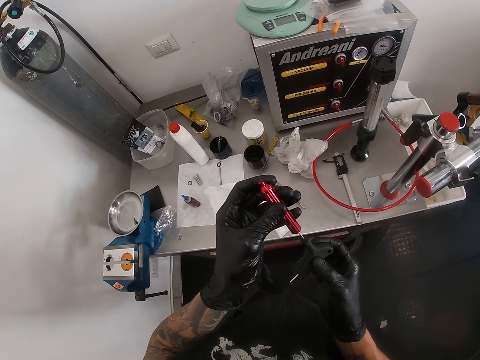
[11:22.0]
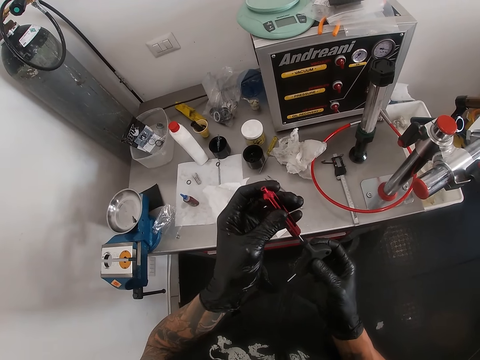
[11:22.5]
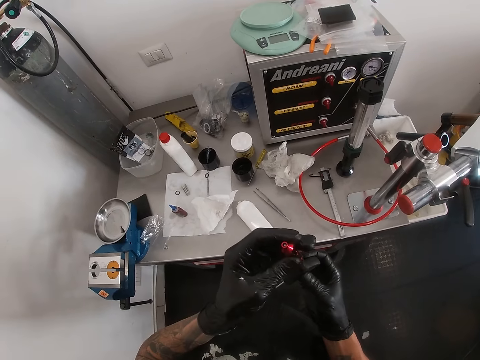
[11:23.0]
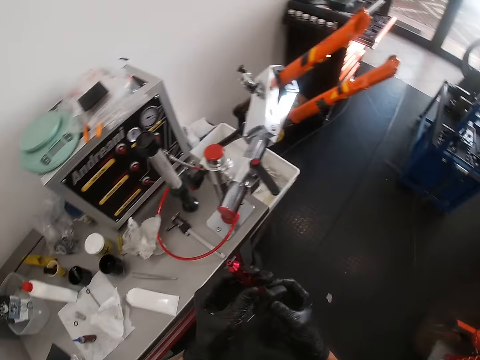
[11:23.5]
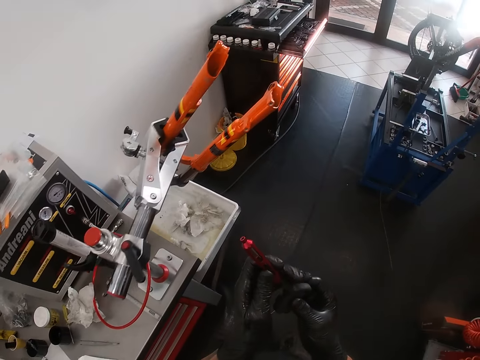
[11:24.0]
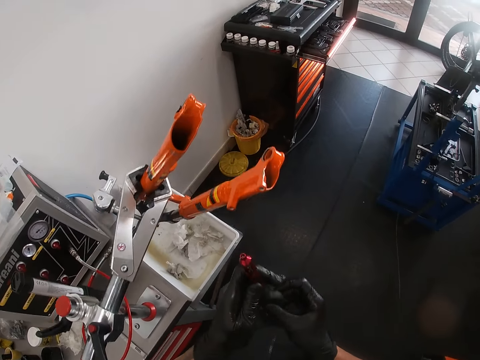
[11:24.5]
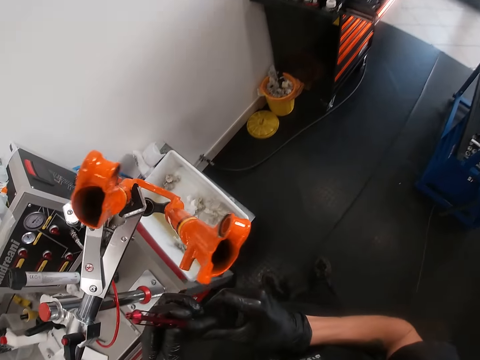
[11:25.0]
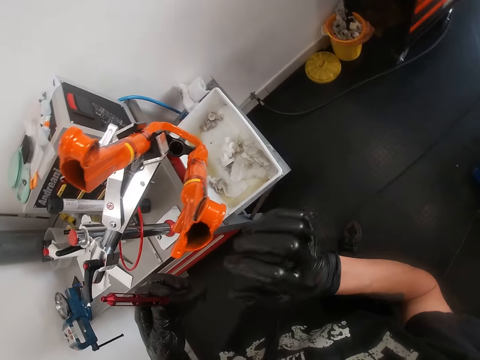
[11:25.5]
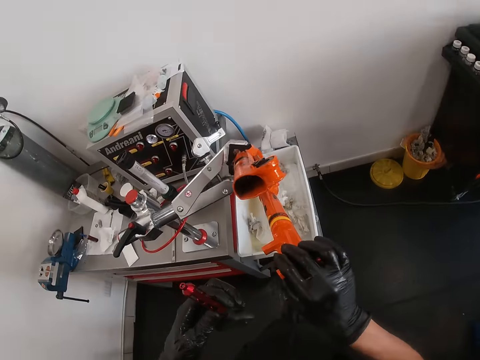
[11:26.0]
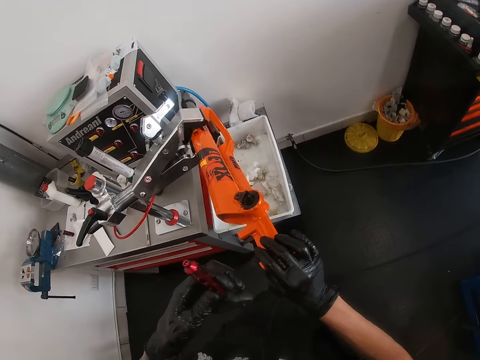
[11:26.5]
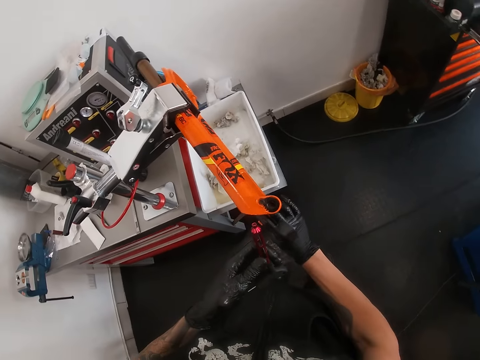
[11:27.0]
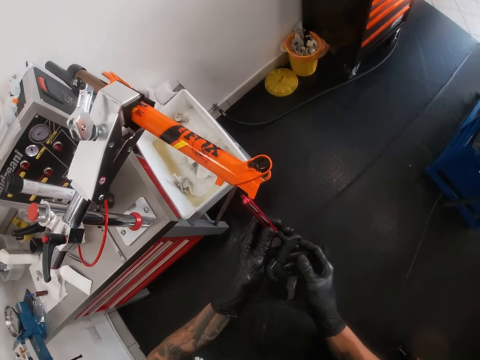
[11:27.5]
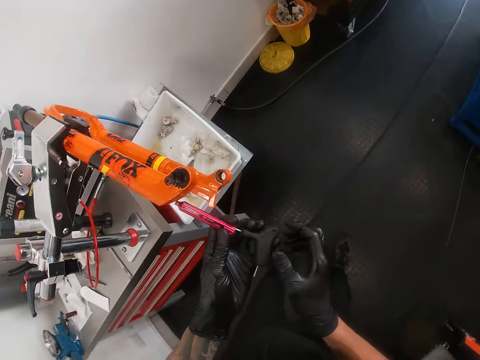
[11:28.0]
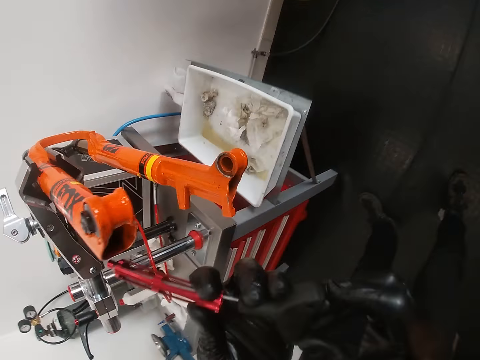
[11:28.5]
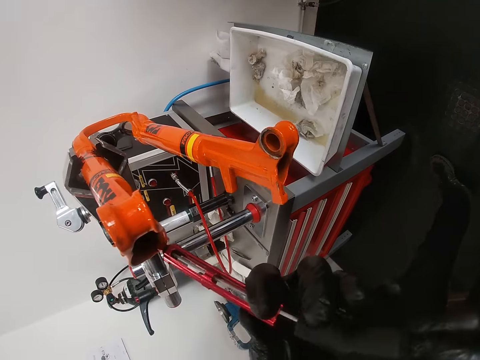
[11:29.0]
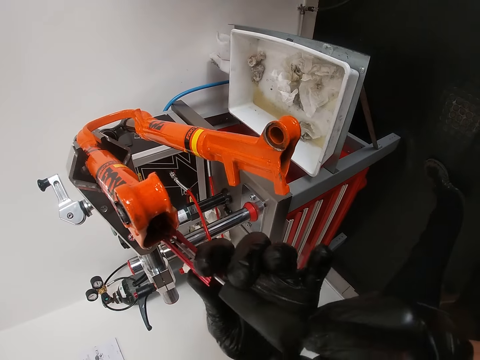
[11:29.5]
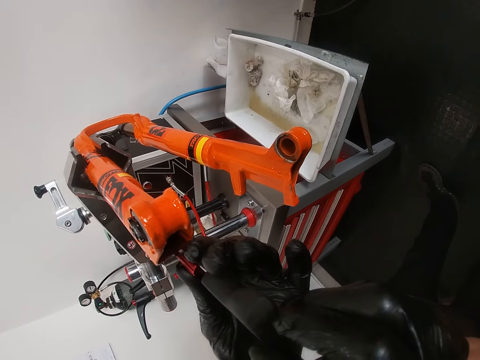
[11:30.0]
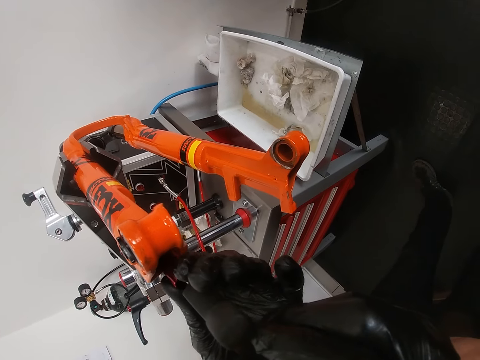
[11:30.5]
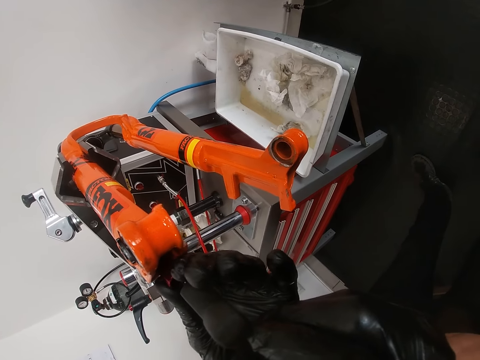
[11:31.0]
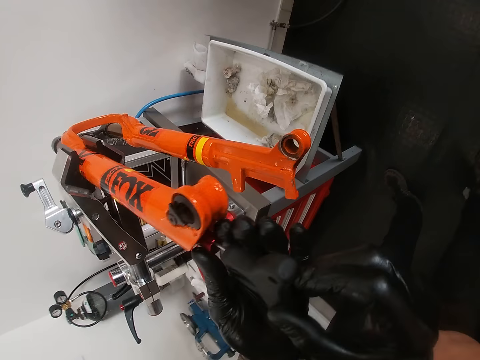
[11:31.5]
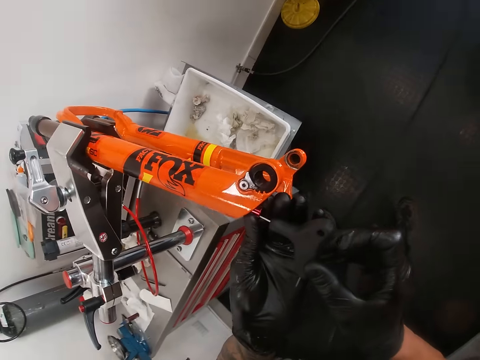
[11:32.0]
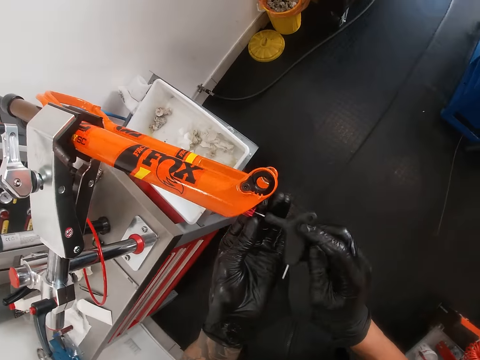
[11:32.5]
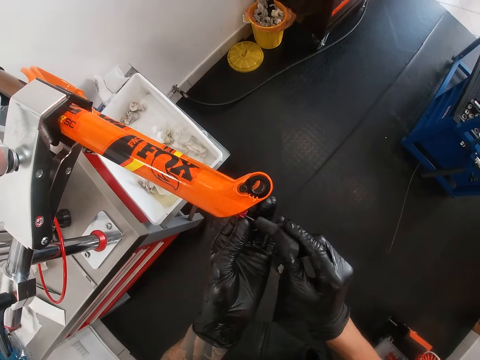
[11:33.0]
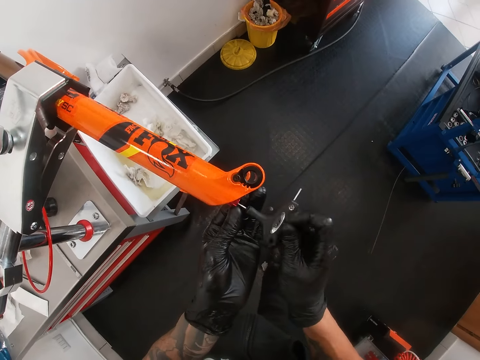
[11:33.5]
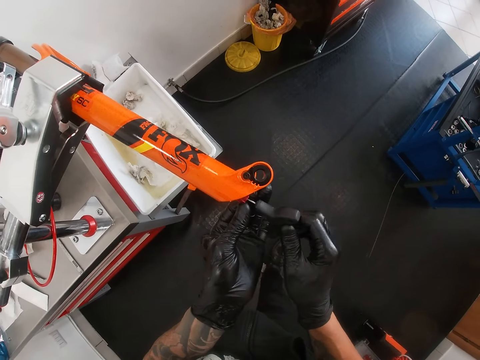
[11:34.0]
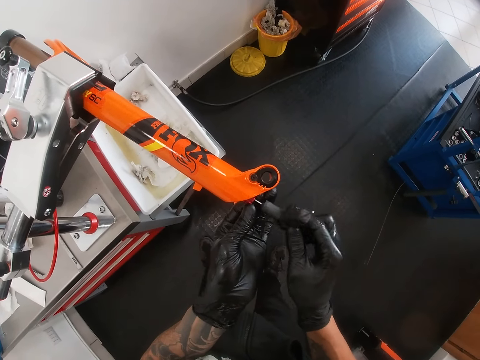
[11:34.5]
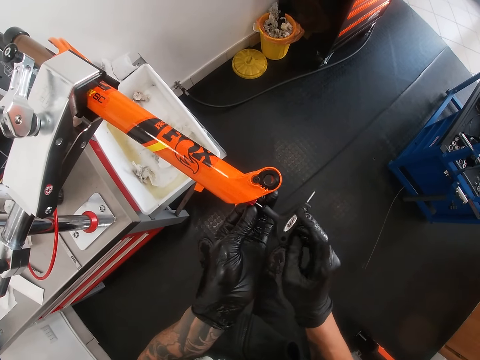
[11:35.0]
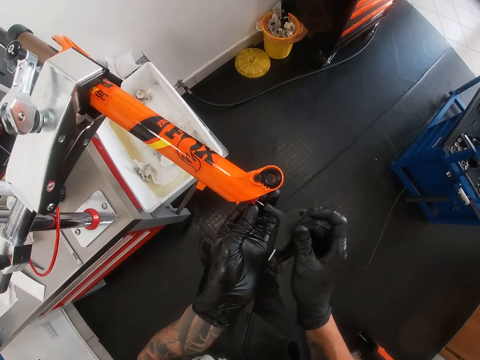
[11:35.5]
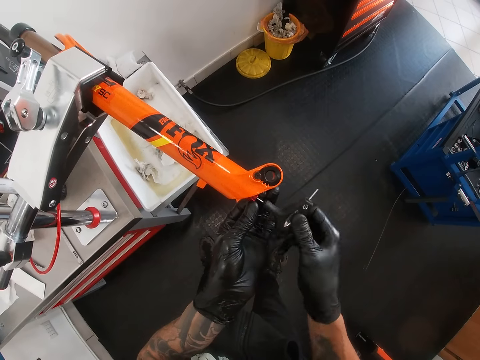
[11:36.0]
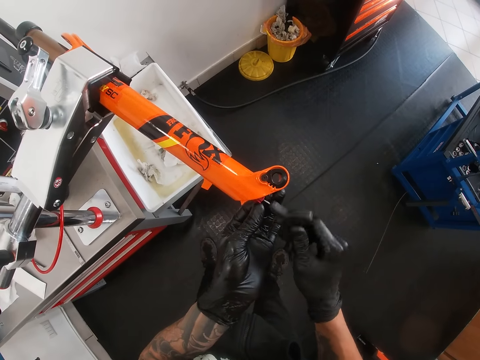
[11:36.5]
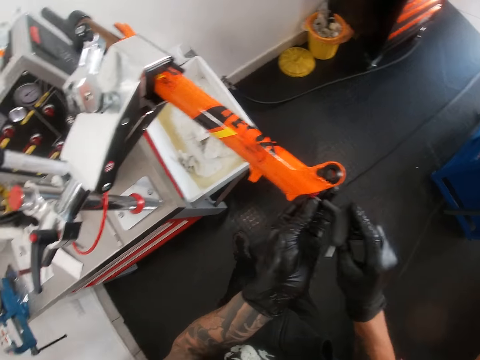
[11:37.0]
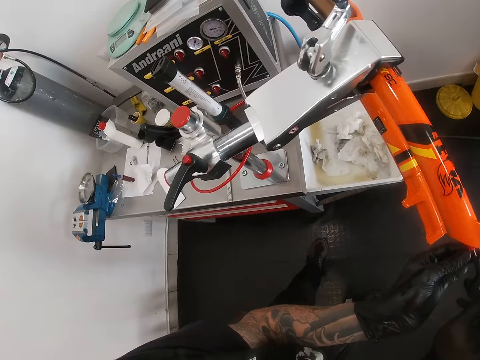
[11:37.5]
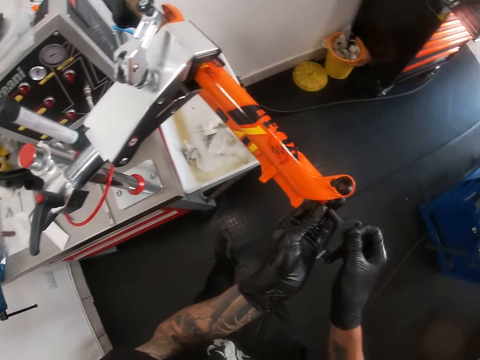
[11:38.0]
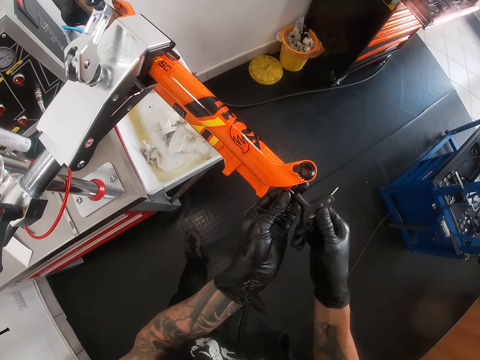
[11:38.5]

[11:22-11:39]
The camera wearer moves the suspension fork with his right hand. He holds the stand. He inserts the air chamber into the suspension fork with both hands. He tightens the bolt in the air chamber with the allen key in both hands. He puts something inside the stand.

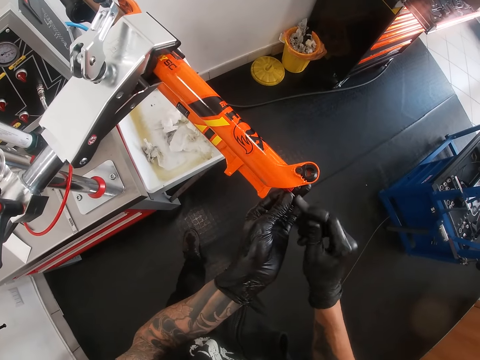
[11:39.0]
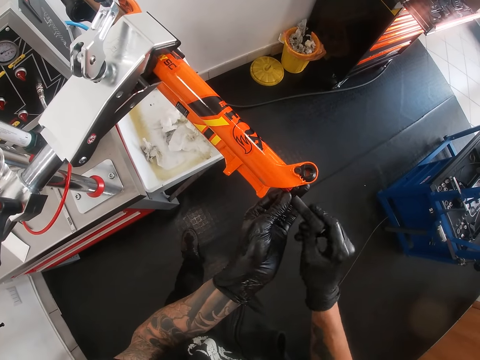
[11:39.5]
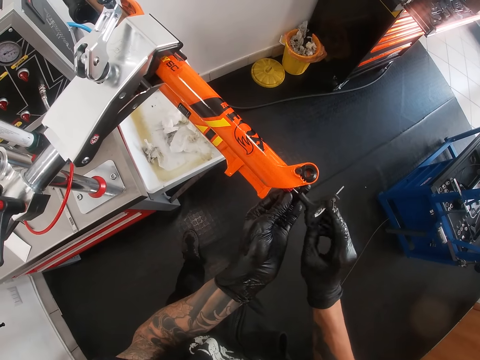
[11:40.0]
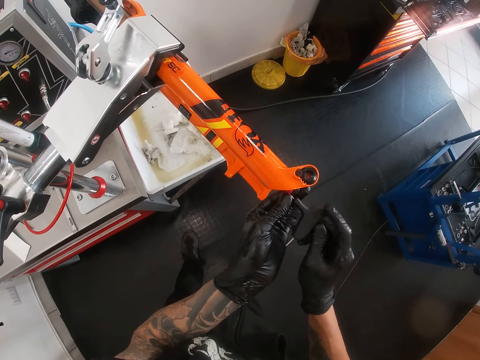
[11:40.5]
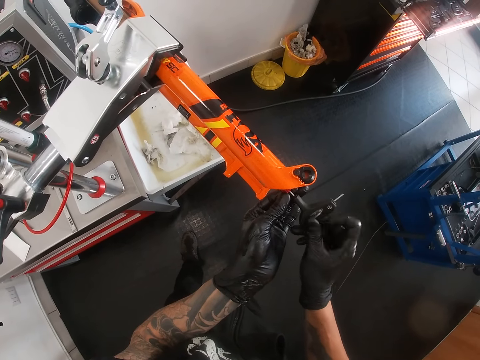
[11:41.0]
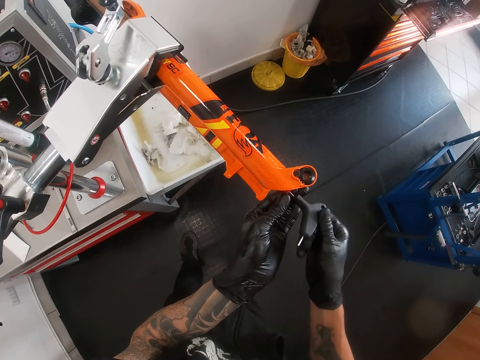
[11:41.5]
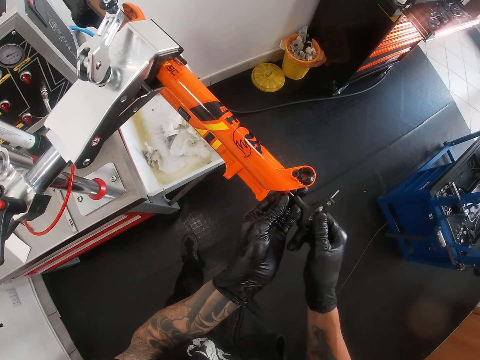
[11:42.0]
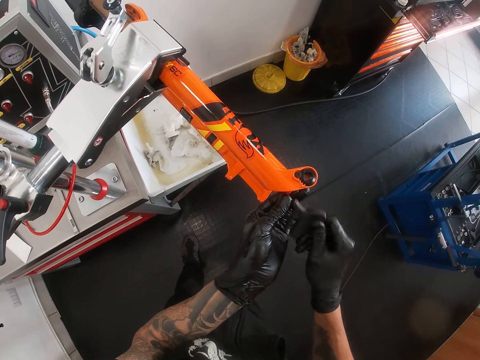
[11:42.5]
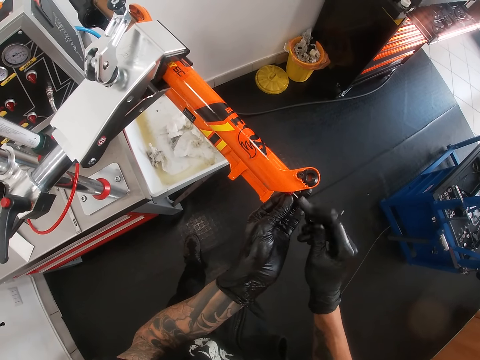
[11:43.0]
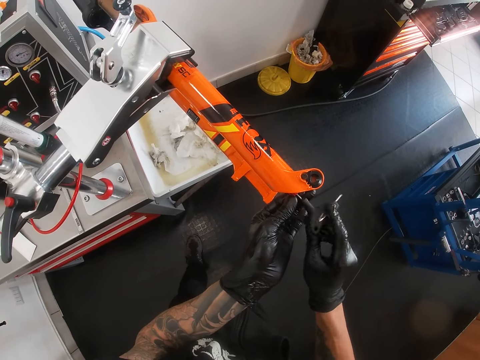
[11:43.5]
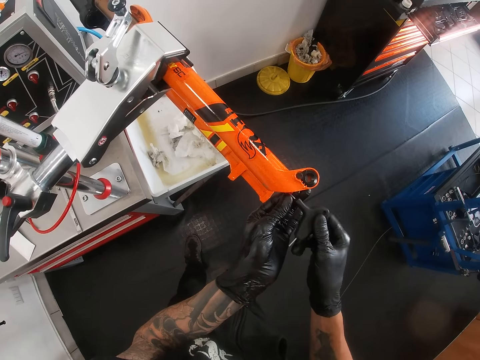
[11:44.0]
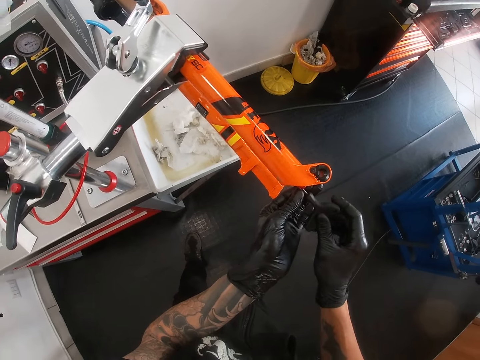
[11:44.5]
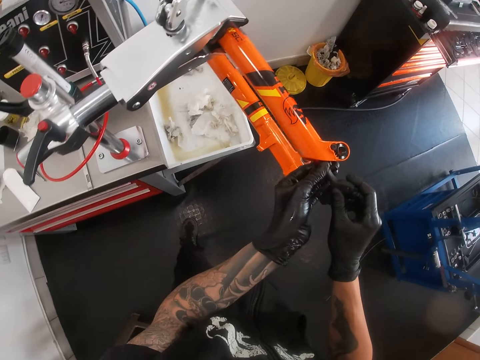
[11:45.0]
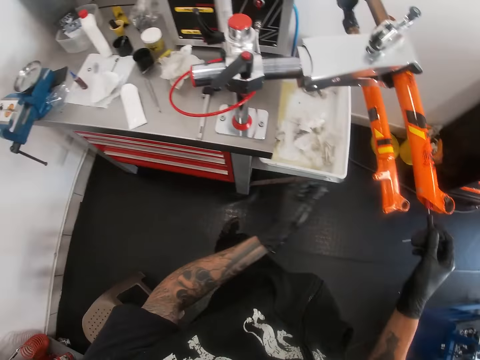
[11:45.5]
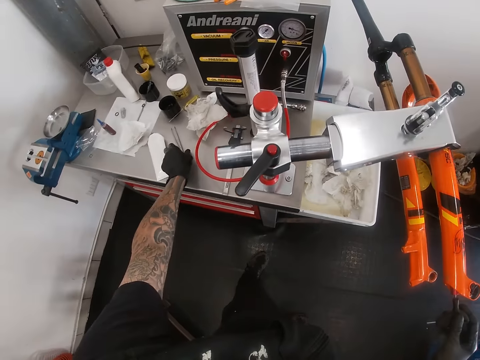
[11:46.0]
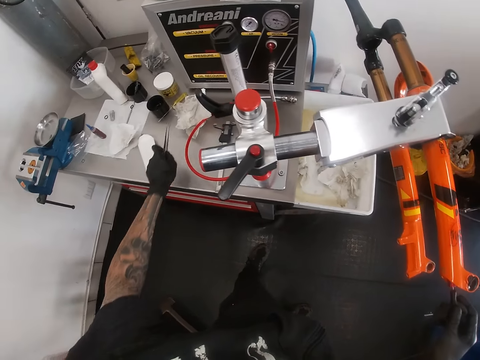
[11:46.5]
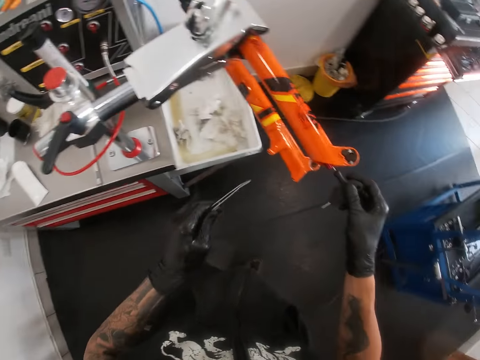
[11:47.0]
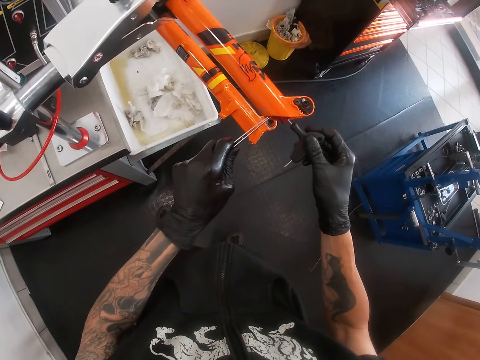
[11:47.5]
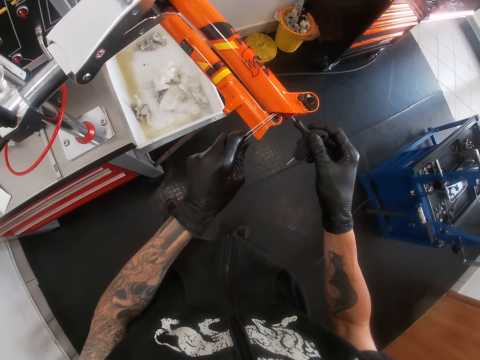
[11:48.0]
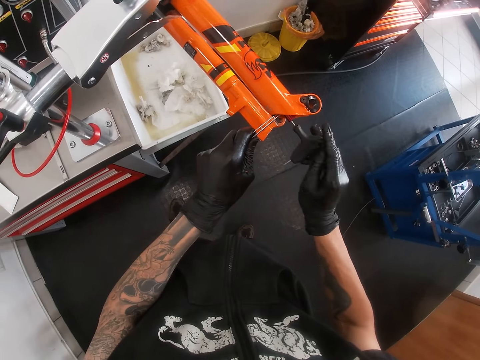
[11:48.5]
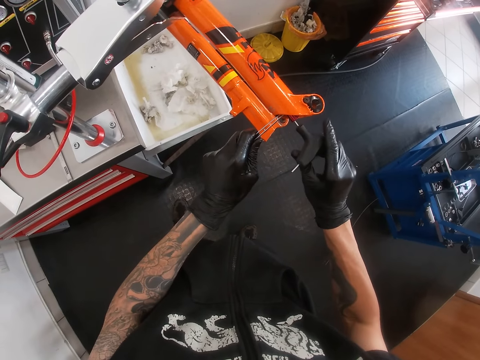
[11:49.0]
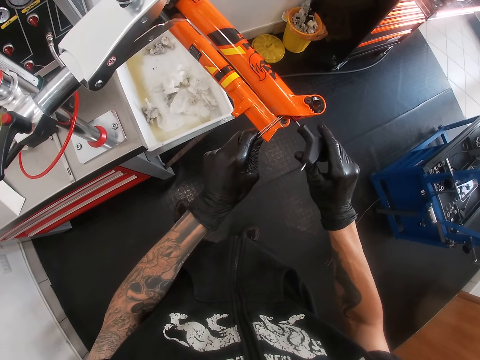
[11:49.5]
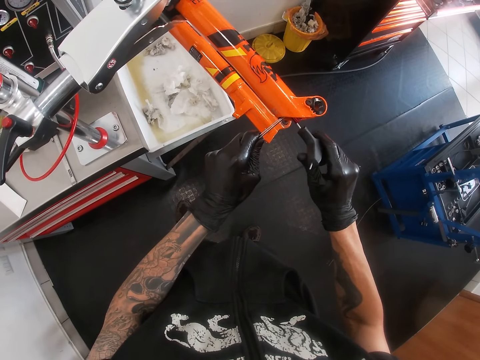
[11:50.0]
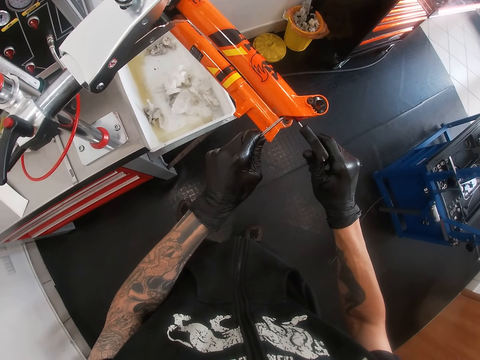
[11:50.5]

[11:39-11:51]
The camera wearer picks up the tweezer from the workbench with his left hand. He inserts the tweezer in the suspension fork with his left hand. He fixes the stand. He tightens the bolt with the allen key in his right hand.
